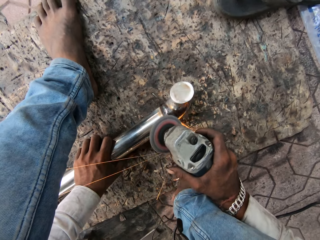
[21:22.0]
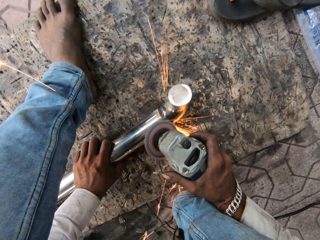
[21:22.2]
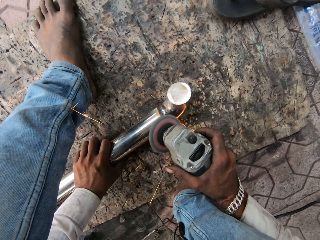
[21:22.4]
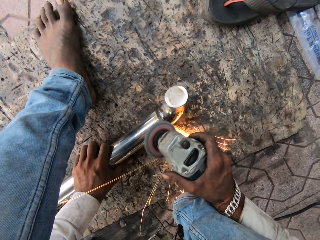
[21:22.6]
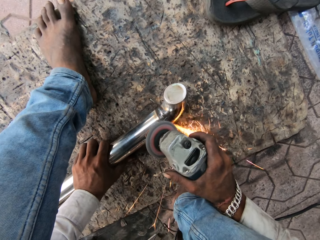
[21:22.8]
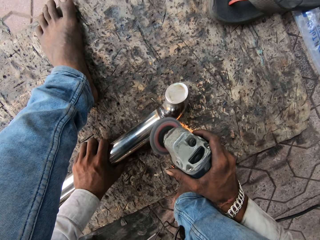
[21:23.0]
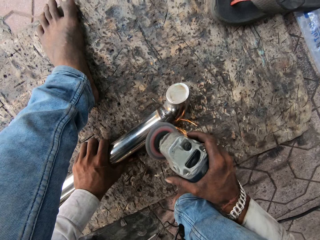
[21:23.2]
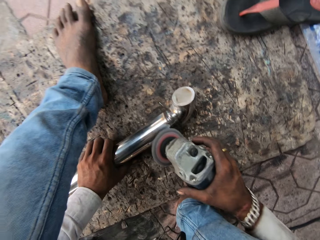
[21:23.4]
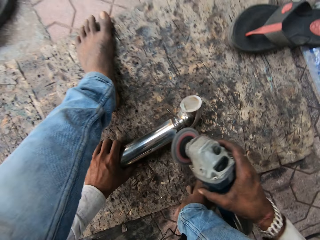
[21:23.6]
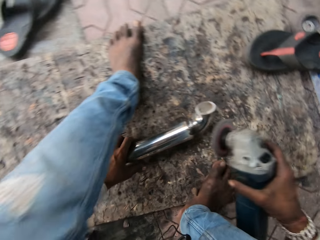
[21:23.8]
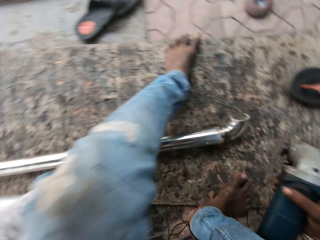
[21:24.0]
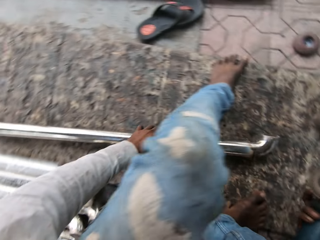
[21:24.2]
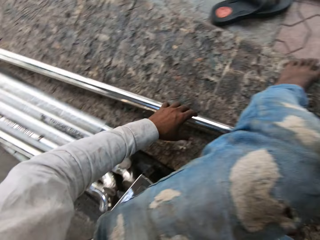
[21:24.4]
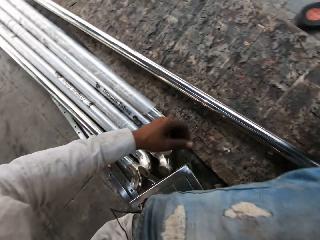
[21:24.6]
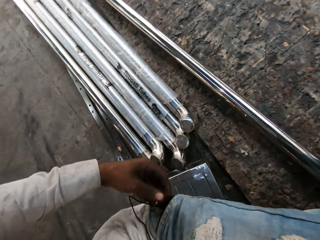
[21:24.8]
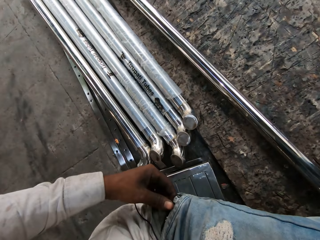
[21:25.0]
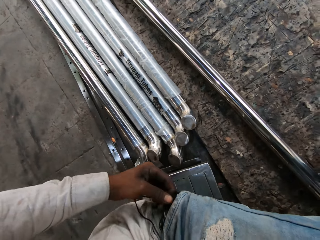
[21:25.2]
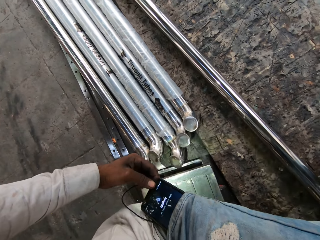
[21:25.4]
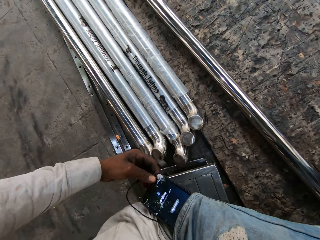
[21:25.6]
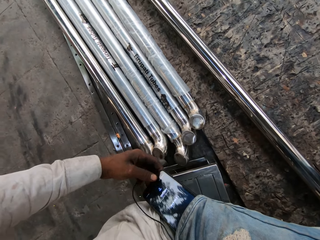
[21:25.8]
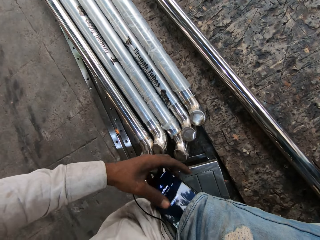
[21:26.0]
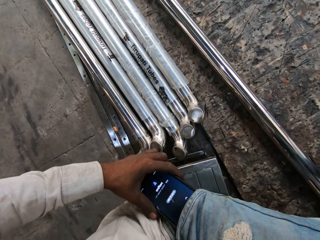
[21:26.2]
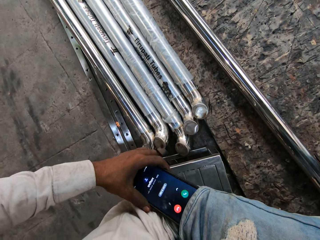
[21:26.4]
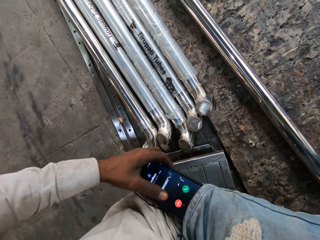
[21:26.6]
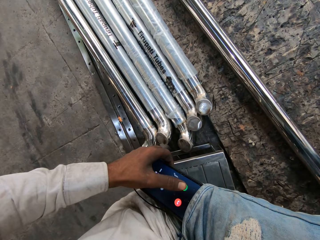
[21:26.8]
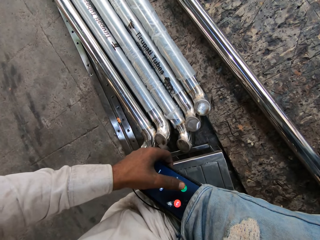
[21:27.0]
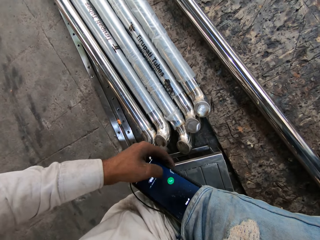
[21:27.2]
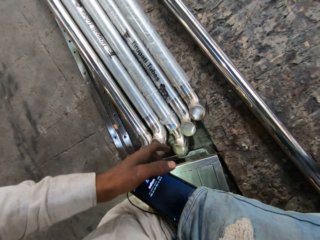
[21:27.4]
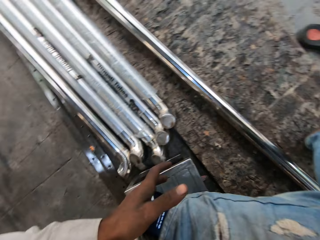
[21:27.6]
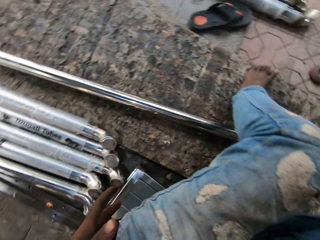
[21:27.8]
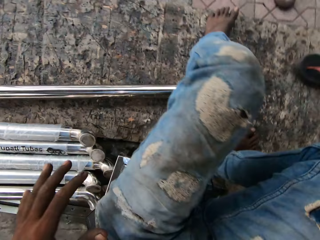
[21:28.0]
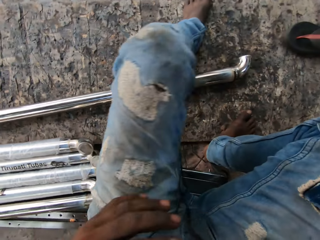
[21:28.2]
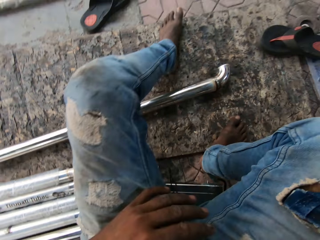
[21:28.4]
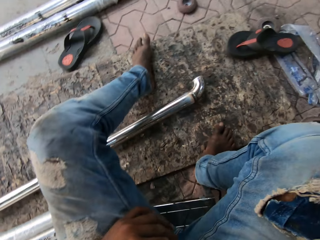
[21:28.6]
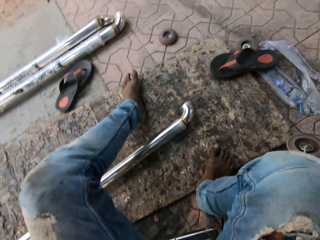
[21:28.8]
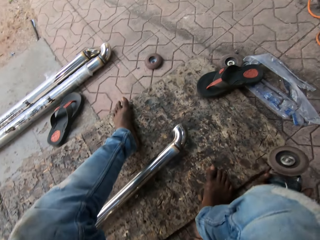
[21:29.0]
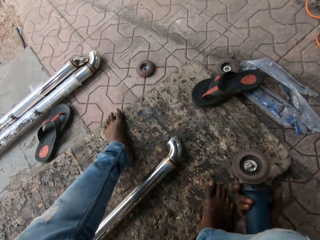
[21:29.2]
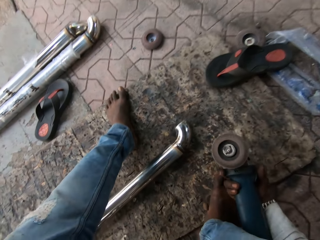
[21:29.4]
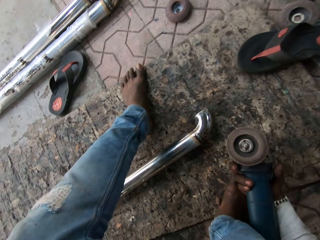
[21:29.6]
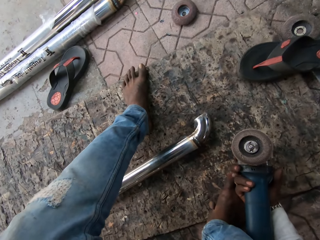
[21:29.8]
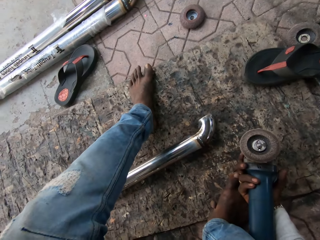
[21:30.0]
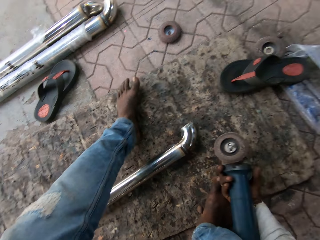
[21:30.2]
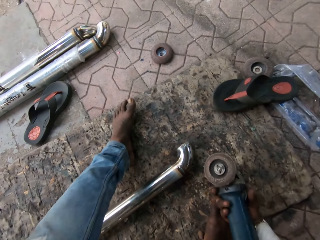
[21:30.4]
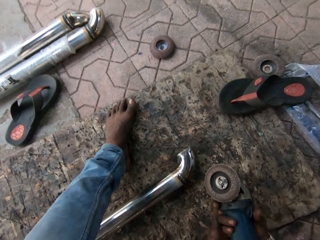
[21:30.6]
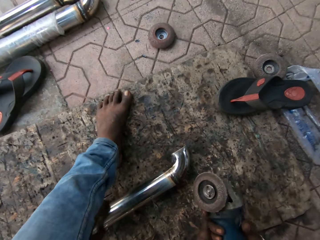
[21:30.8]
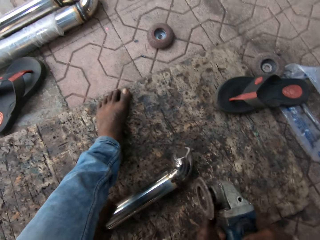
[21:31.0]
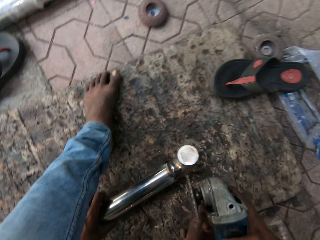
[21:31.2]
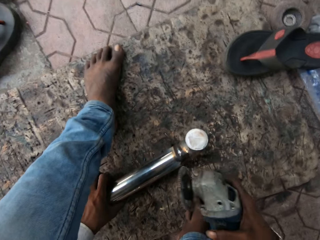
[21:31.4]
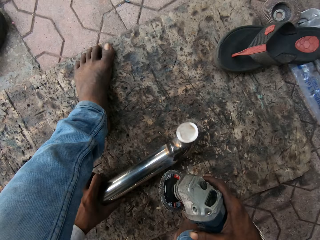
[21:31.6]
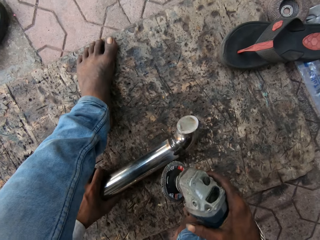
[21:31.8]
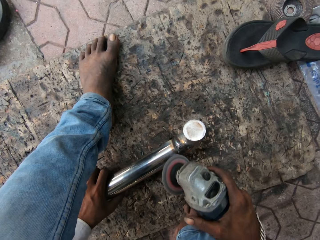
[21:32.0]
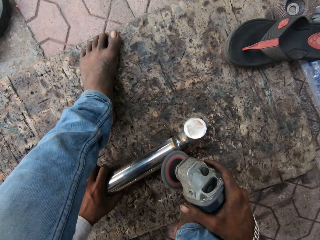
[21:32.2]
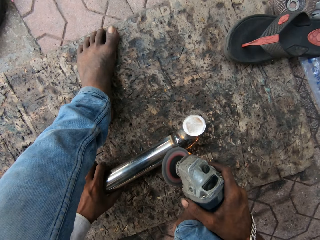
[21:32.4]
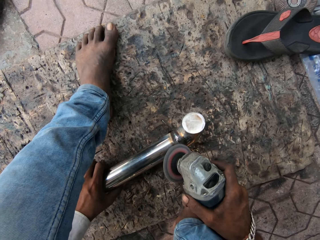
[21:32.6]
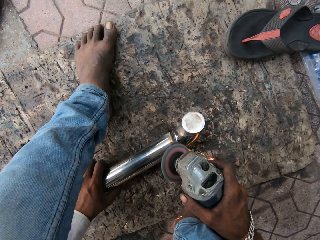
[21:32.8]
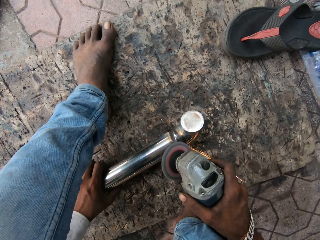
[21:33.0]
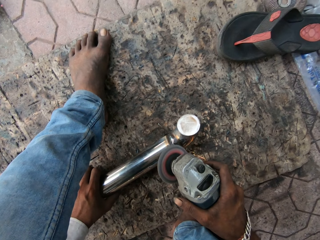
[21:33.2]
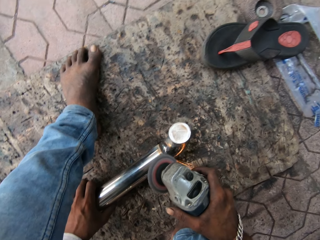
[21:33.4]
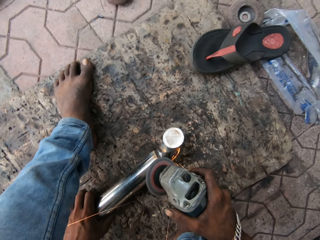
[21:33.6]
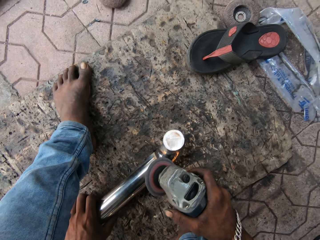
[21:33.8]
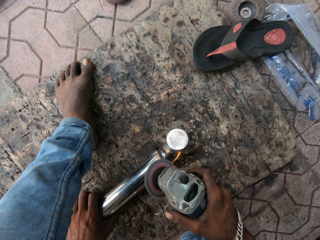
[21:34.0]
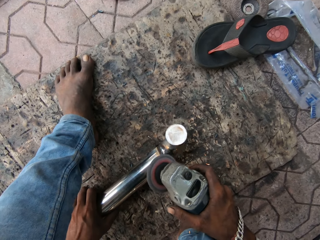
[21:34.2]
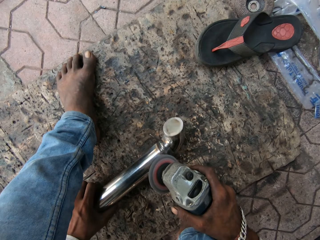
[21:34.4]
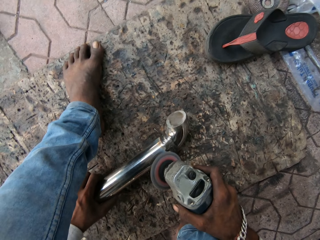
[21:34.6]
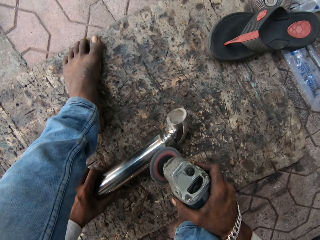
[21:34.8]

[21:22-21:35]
The camera wearer lifts the grinder up, moves the metal, lifts the hand up and holds a phone. They remove the phone from the pocket. They dial on the phone. They scroll the phone. They put the phone in the pocket. They move the hand up, move the grinder on the floor, move the hand down, turn the grinder and hold the metal. They turn the metal, move the grinder down, switch the grinder and grind the metal.

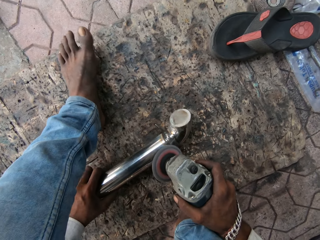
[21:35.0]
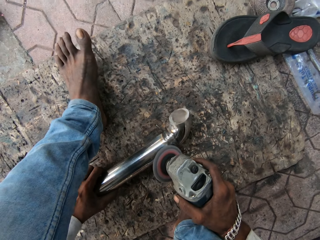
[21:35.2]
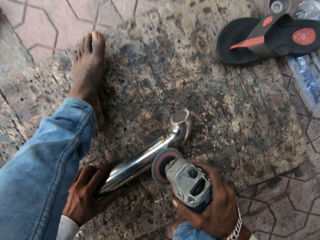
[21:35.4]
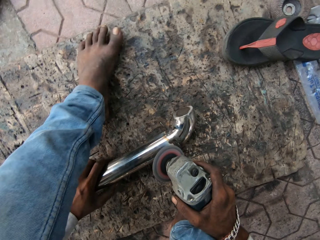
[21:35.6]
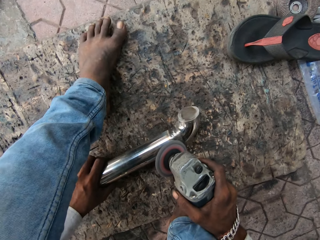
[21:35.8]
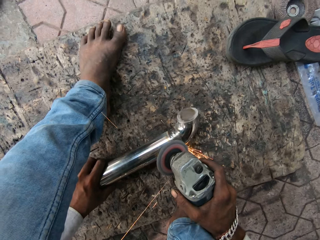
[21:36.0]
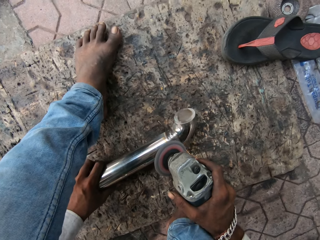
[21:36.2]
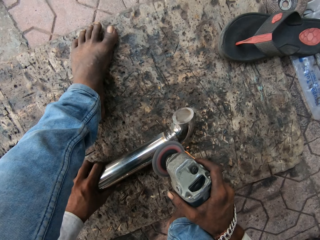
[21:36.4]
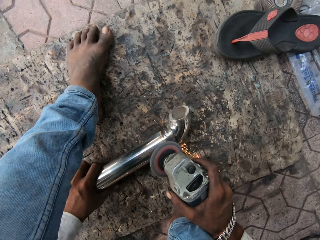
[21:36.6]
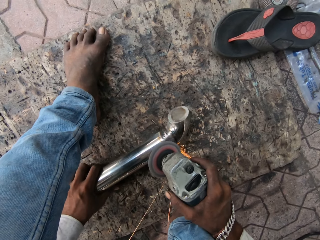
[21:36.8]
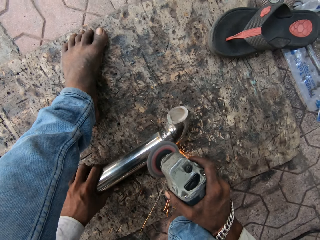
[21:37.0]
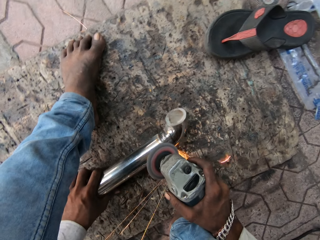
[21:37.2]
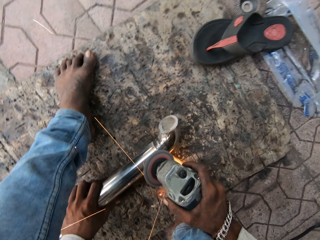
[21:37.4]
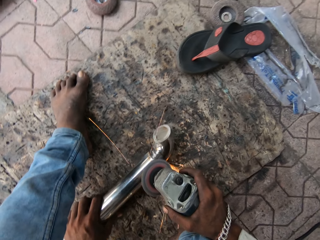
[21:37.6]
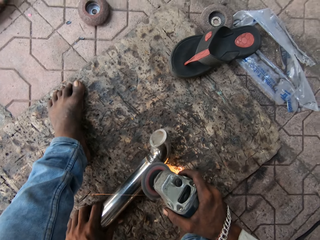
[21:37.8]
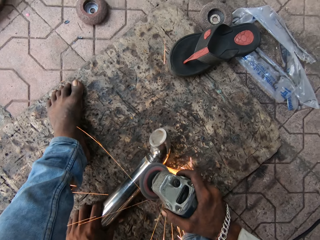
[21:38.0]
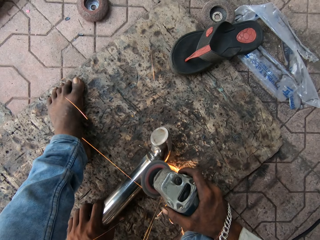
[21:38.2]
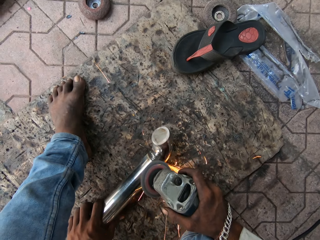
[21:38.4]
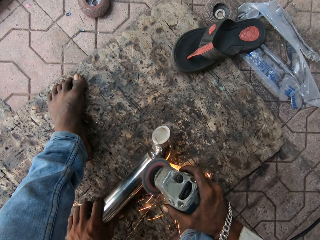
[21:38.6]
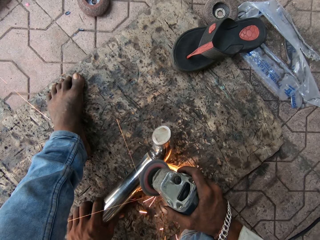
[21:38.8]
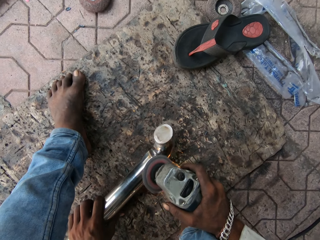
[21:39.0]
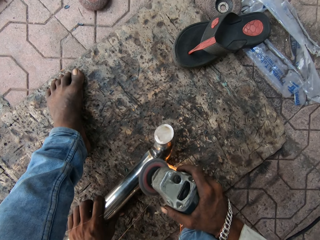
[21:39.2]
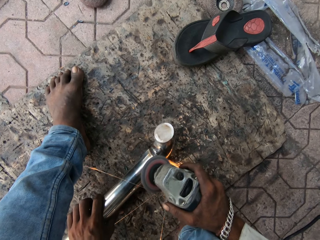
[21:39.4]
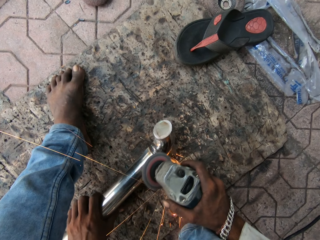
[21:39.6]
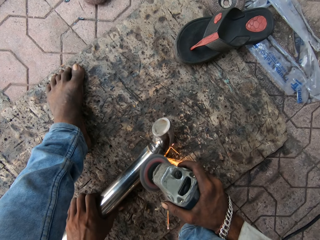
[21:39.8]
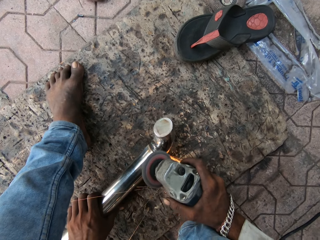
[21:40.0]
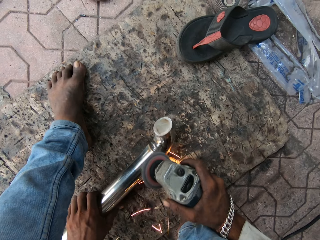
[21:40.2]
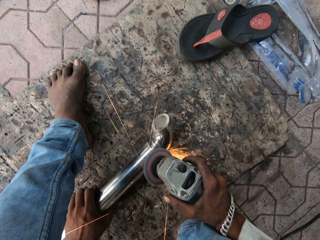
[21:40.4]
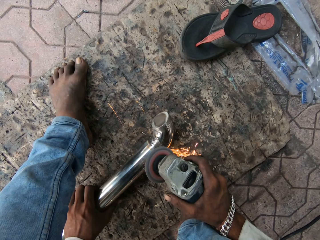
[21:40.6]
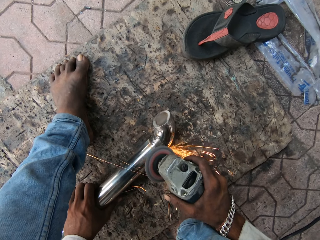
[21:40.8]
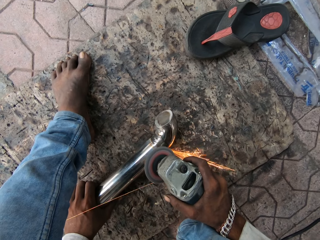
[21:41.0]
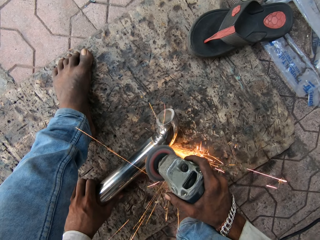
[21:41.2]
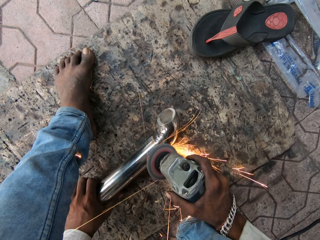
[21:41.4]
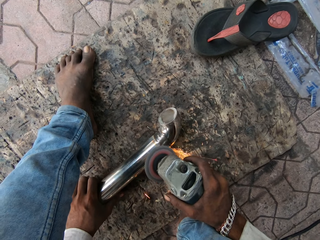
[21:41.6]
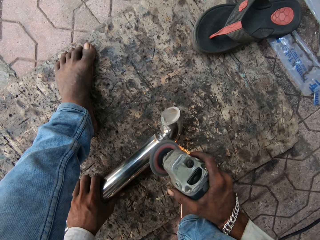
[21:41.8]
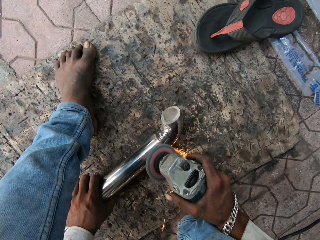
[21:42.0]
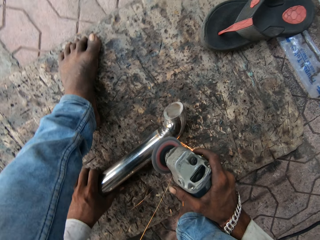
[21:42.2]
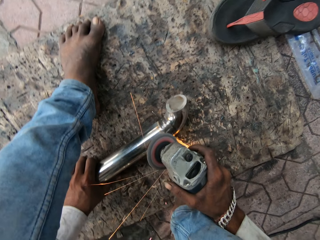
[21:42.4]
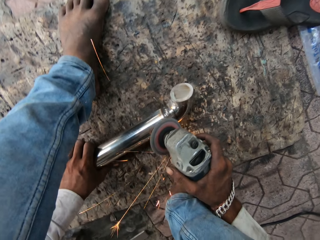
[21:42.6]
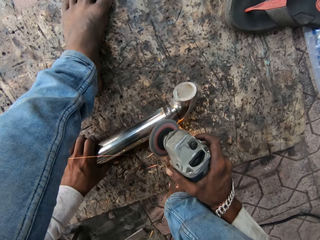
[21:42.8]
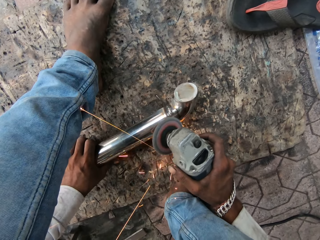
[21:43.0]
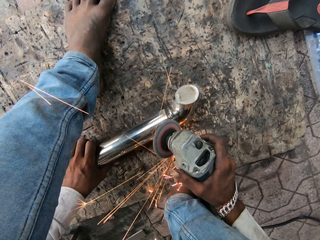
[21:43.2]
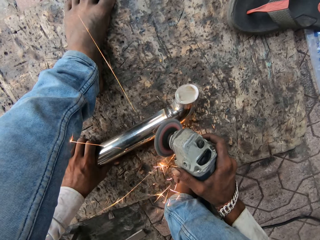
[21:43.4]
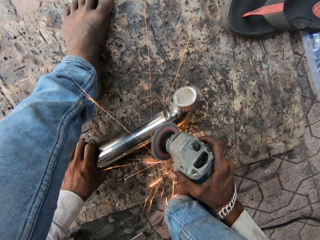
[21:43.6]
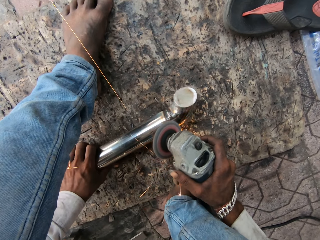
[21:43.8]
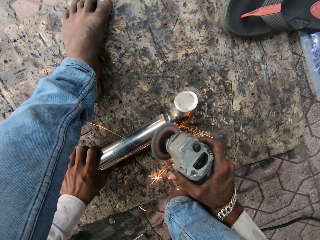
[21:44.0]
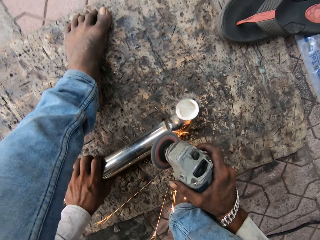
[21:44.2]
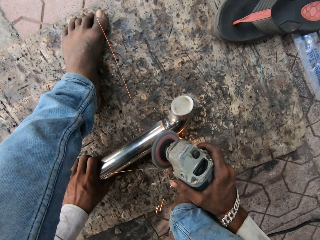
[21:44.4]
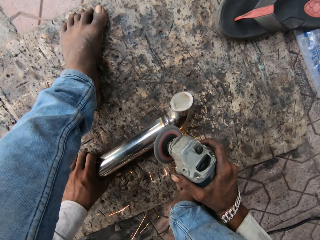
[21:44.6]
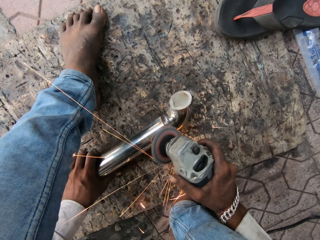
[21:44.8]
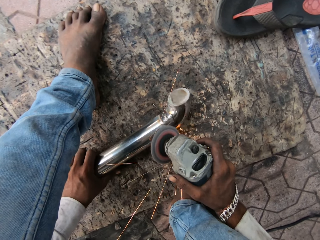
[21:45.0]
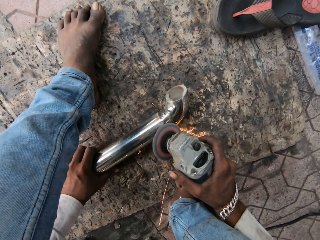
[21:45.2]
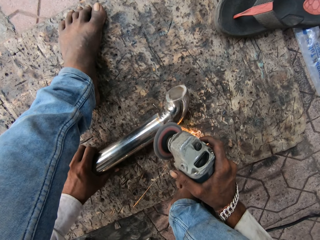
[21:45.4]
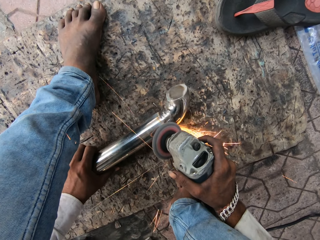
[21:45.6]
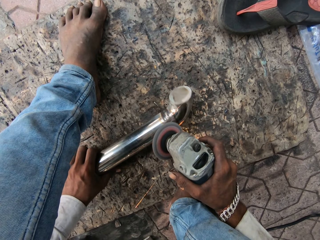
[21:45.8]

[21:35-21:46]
The camera wearer moves the leg. They move the metal. They polish the metal.
